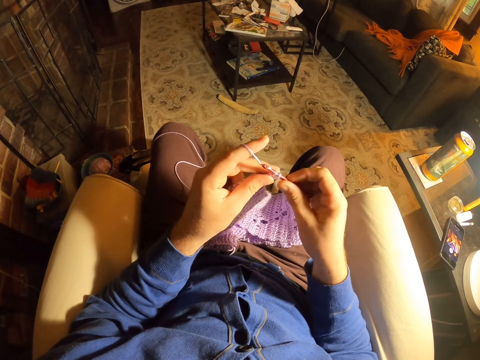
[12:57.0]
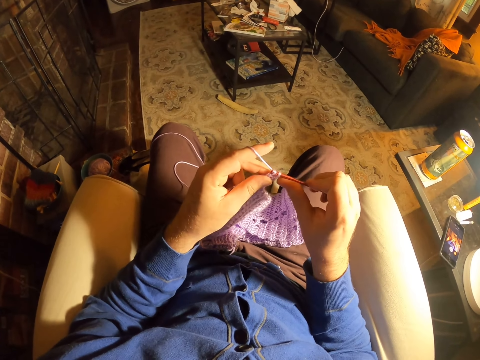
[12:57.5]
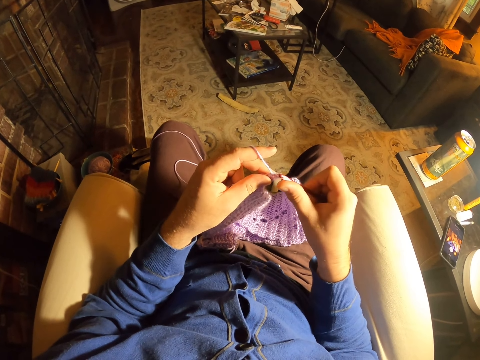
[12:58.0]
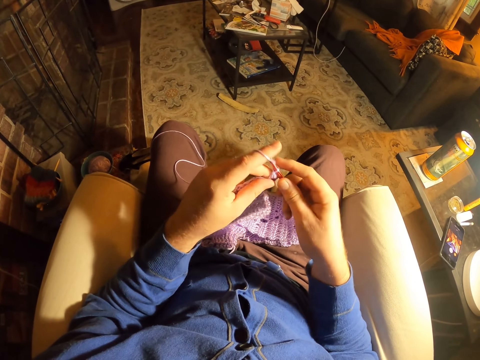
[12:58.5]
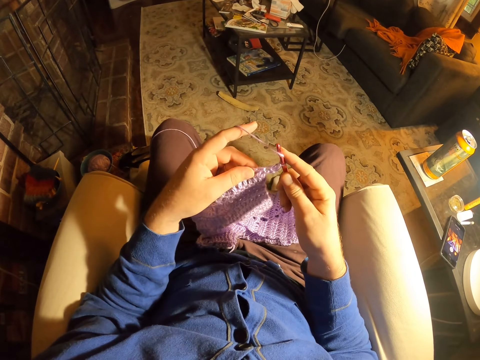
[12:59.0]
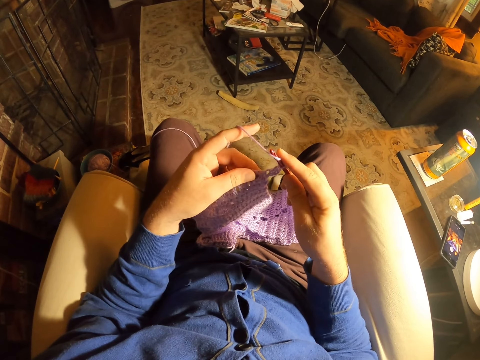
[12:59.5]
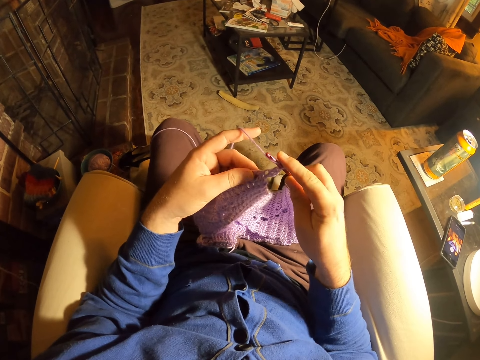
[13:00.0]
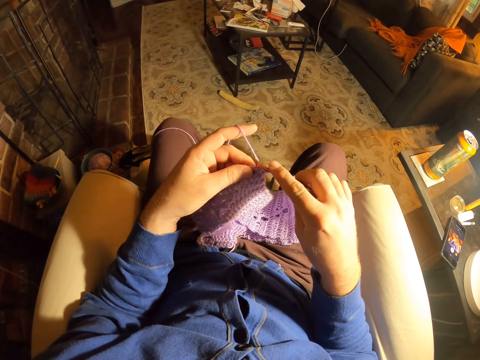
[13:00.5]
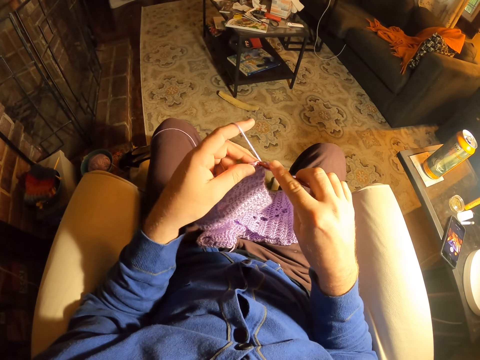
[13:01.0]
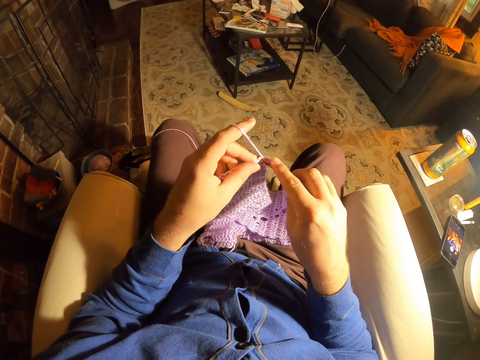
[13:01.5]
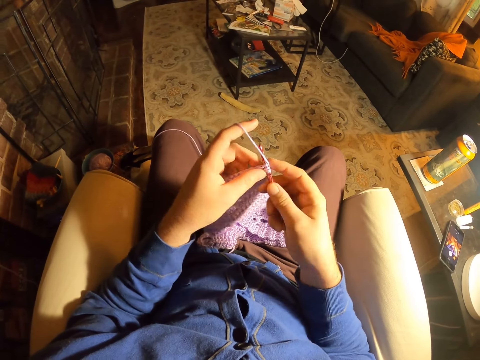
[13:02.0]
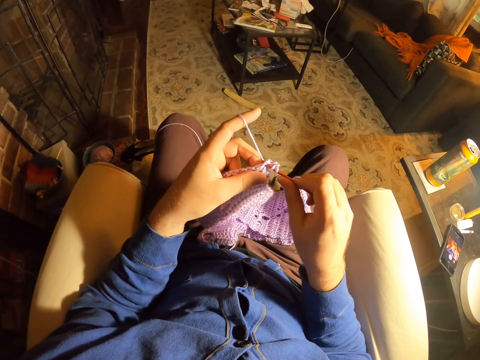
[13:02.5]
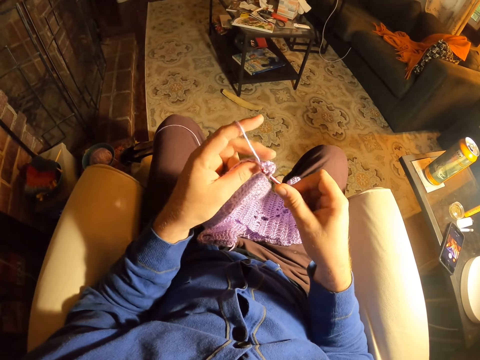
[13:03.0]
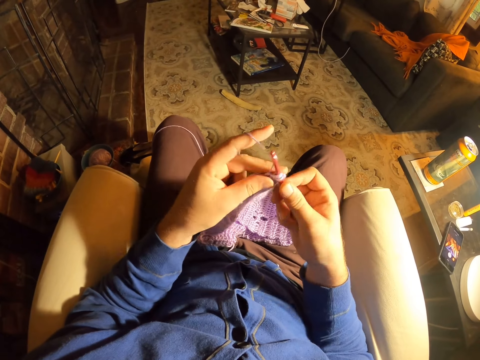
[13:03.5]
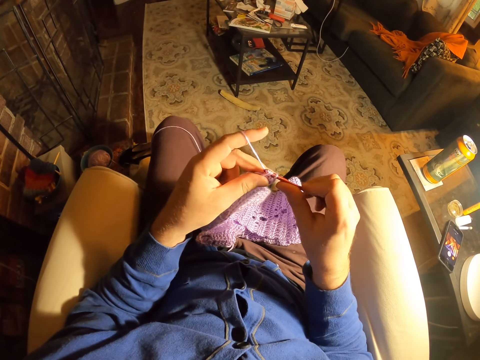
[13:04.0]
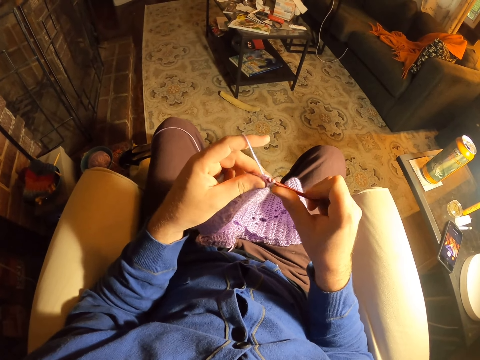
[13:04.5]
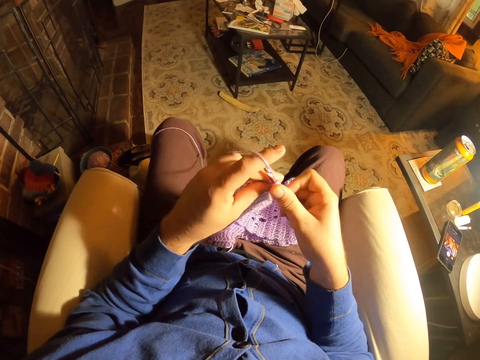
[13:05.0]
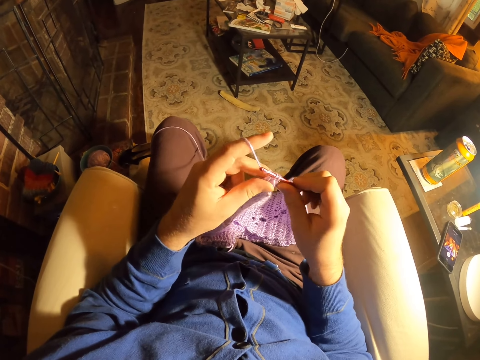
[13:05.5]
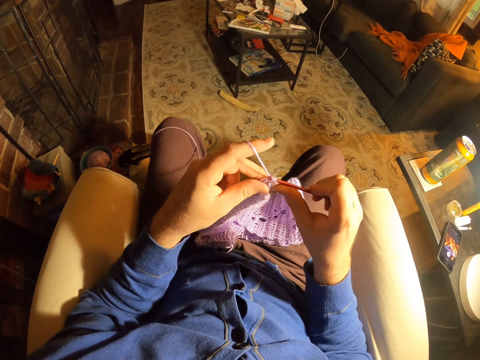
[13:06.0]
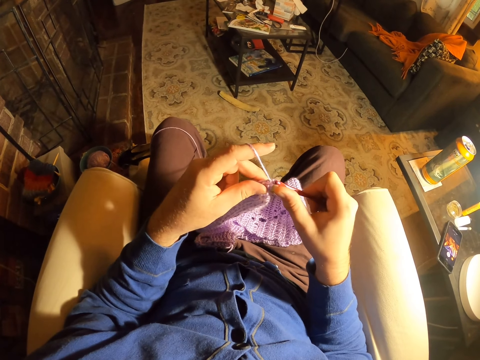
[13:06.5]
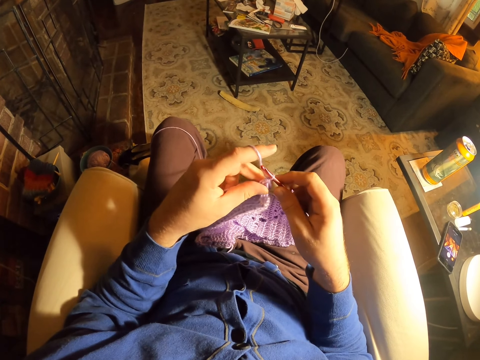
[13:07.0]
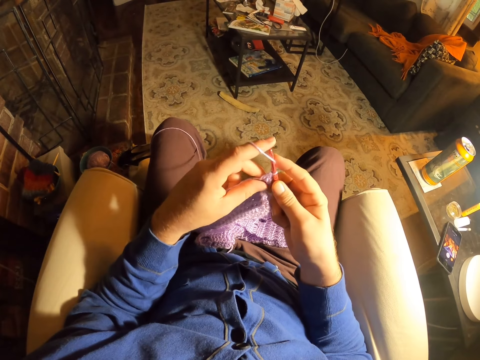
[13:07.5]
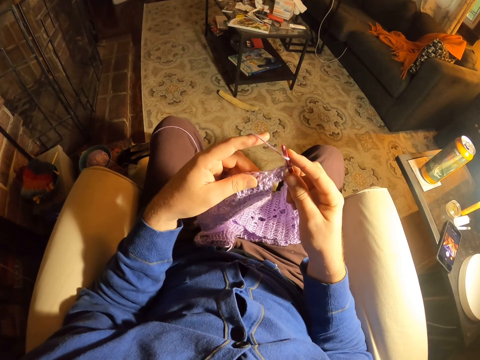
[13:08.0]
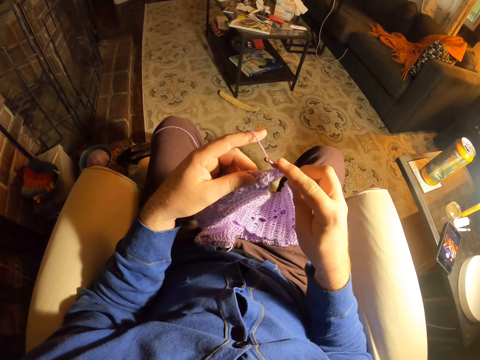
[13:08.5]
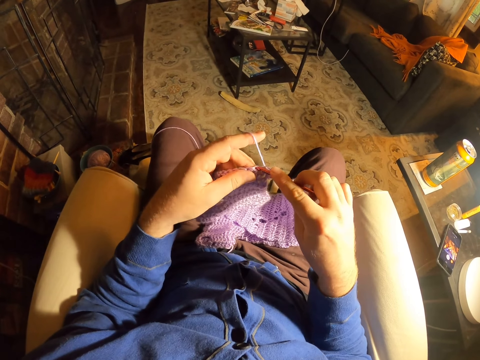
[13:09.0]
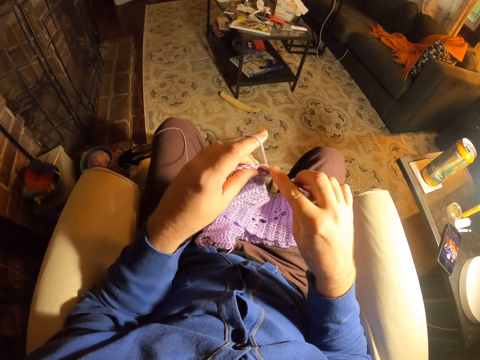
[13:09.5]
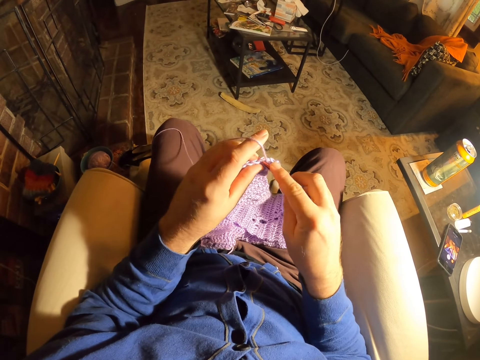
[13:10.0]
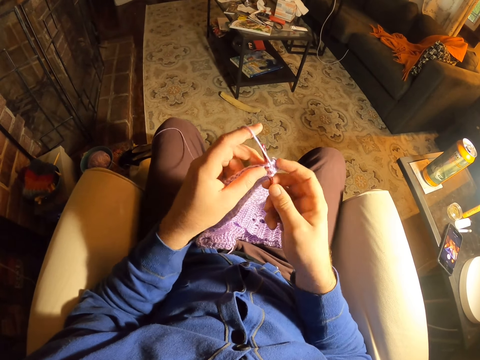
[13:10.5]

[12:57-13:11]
The camera wearer rolls thread around the crochet needle. They knit a fabric with the crochet needle. They roll the thread around the crochet needle. They knit the fabric with the crochet needle. They roll the thread around the crochet needle. They knit the fabric with the crochet needle. They roll the thread around the crochet needle. They knit the fabric with the crochet needle. They roll the thread around the crochet needle. They knit the fabric with the crochet needle.

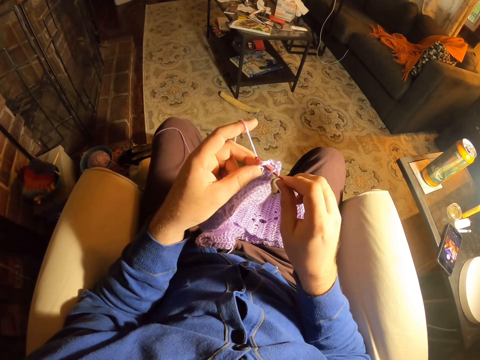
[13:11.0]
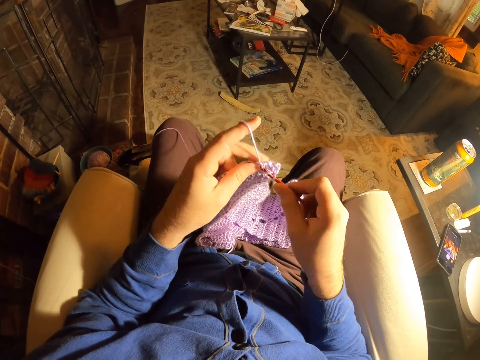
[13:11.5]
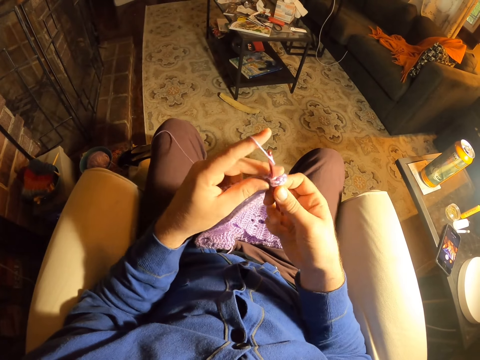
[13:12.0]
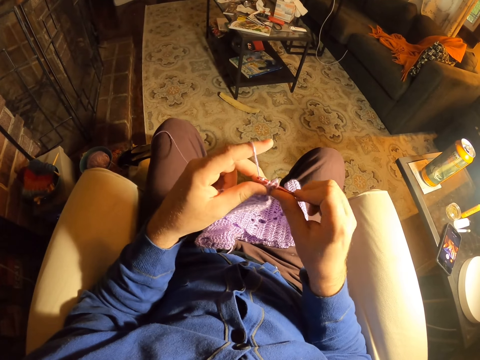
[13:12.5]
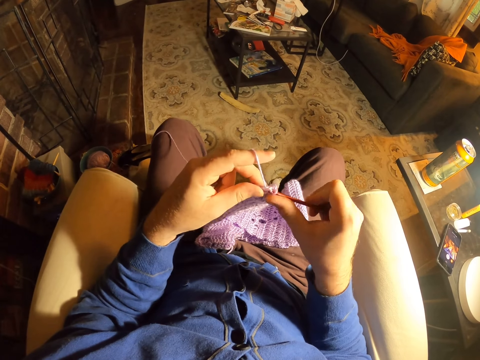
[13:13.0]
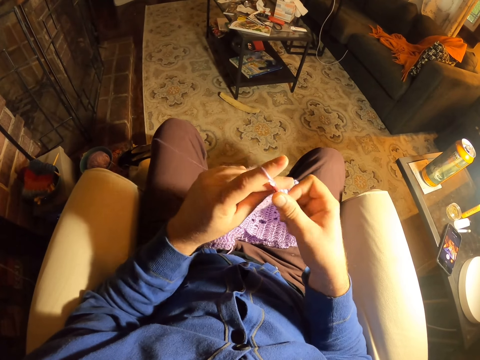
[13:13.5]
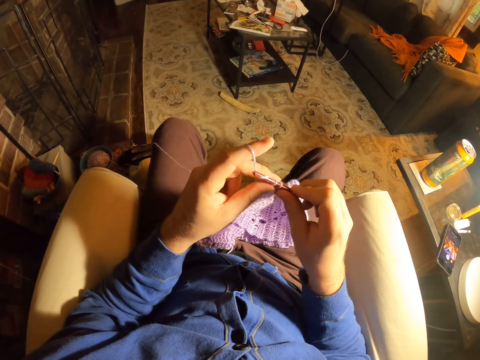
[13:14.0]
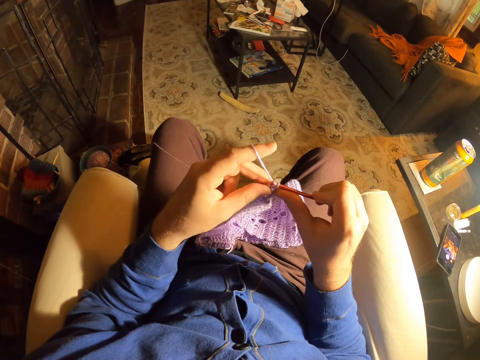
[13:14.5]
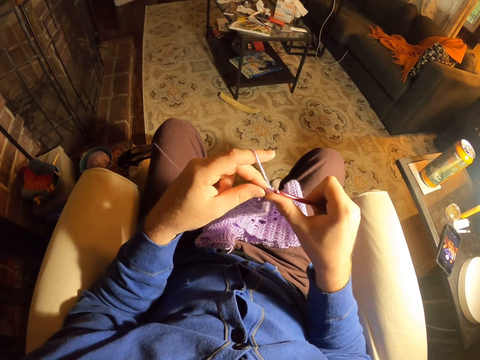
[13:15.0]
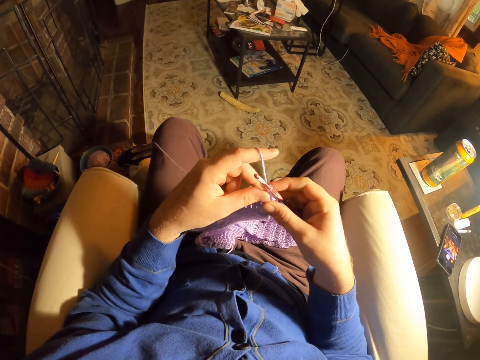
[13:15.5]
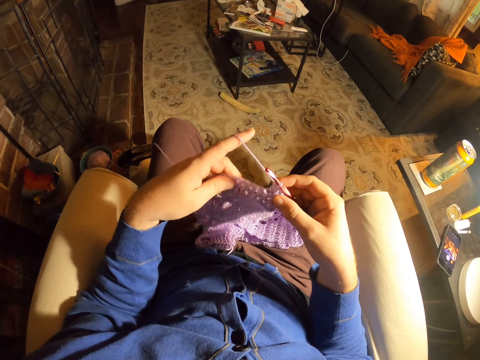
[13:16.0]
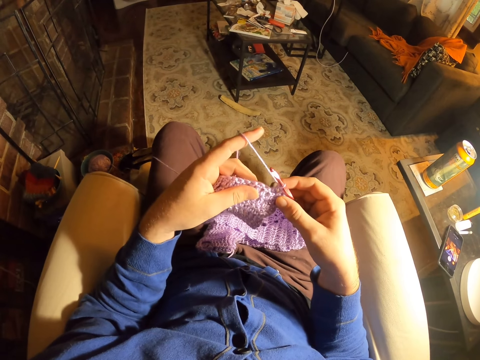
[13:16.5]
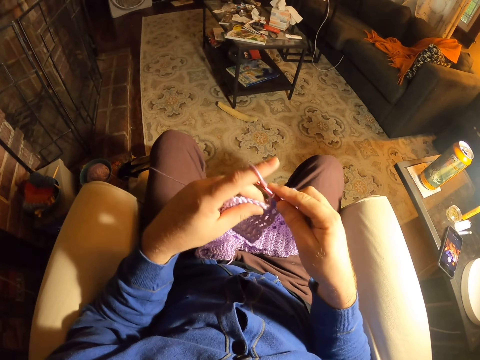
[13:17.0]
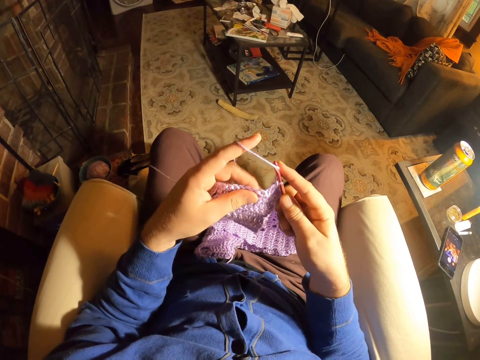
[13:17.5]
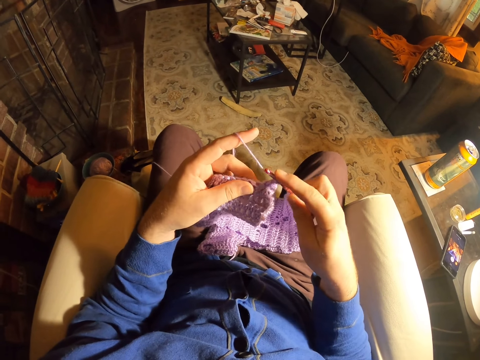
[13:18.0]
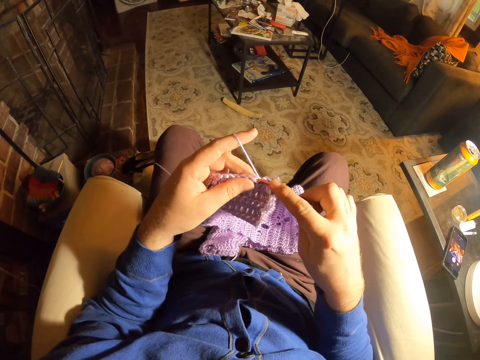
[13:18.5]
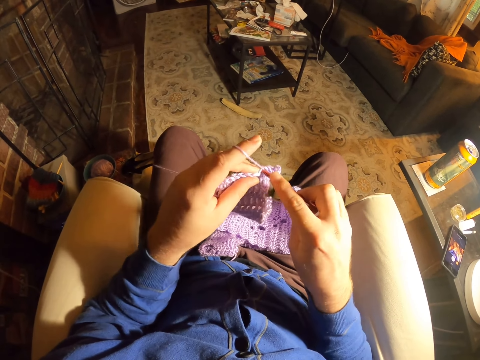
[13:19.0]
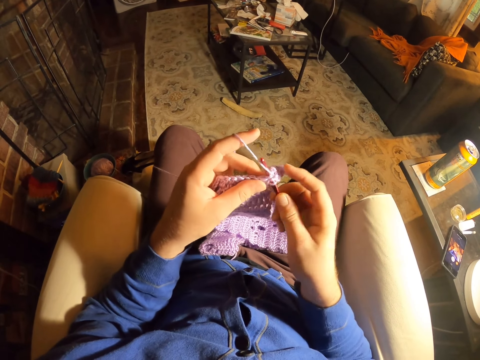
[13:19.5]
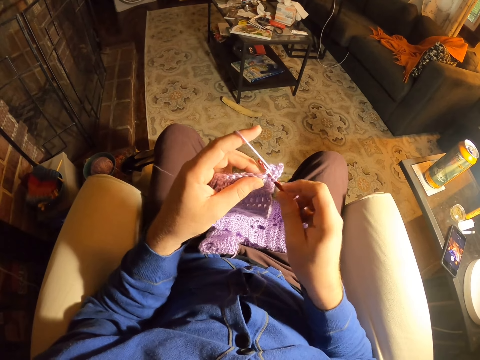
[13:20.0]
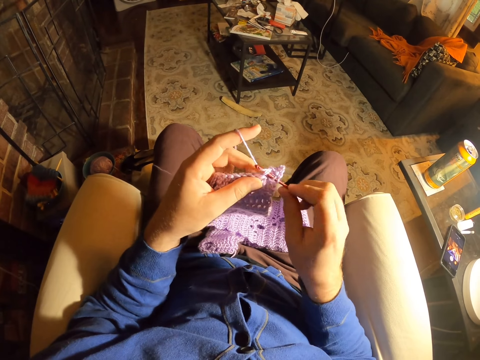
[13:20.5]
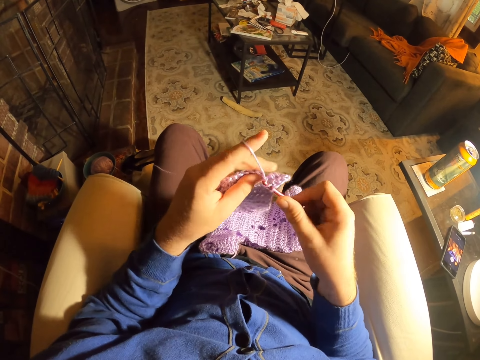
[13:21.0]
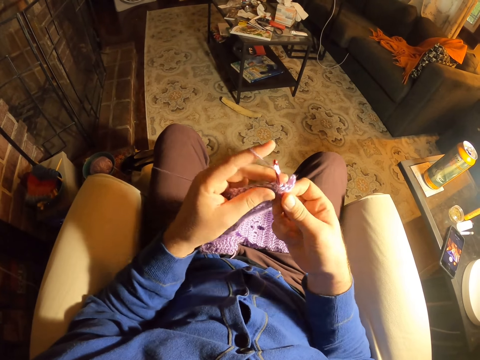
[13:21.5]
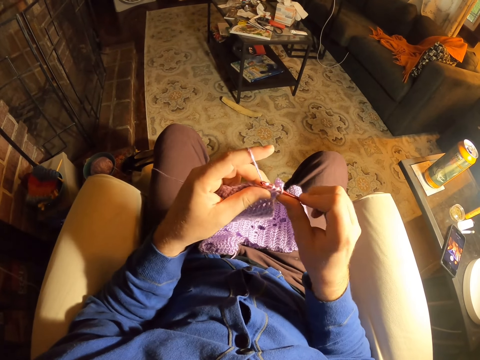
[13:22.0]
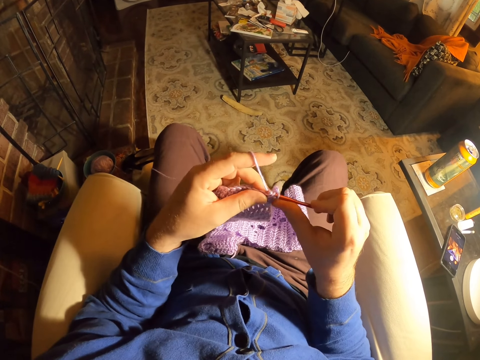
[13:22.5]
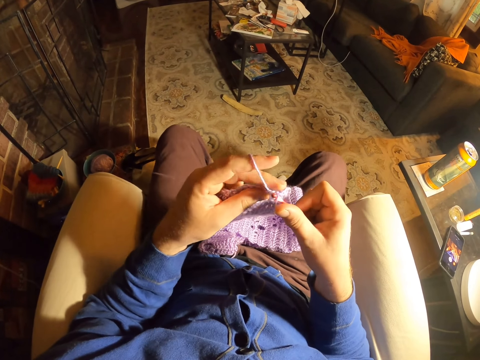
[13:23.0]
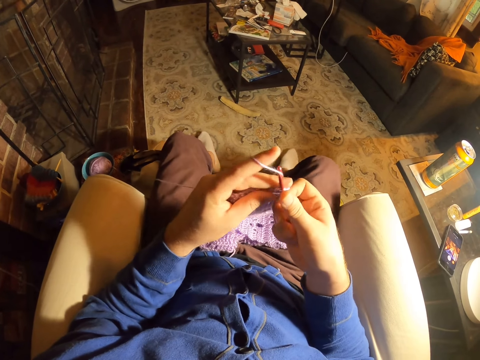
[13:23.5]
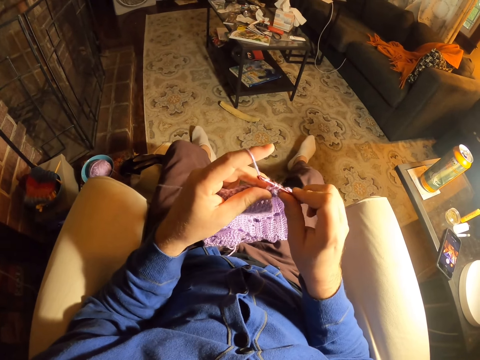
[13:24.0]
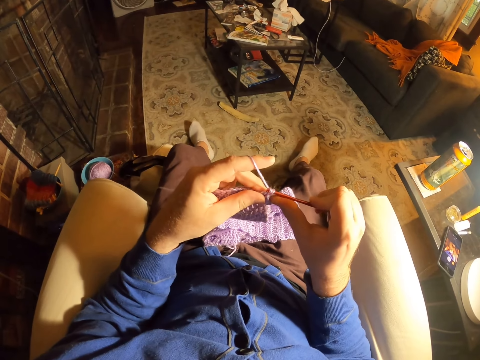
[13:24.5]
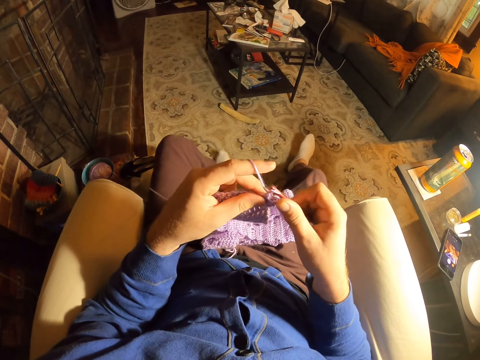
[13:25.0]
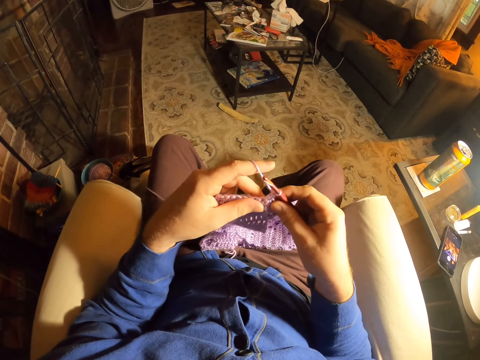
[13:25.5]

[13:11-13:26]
The camera wearer rolls thread around the crochet needle. They knit a fabric with the crochet needle. They roll thread around the crochet needle. They knit the fabric with the crochet needle. They examine the fabric stitches. They roll thread around the crochet needle. They knit the fabric with the crochet needle. They roll thread around the crochet needle. They knit the fabric with the crochet needle. They roll thread around the crochet needle. They knit the fabric with the crochet needle. They adjust the legs. They roll thread around the crochet needle. They knit the fabric with the crochet needle.
